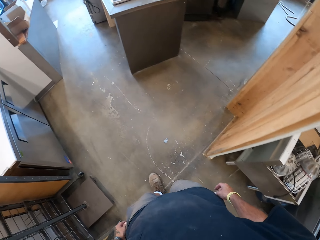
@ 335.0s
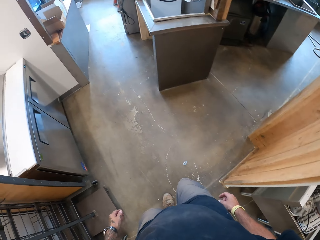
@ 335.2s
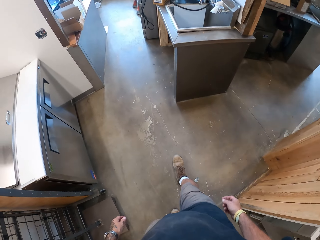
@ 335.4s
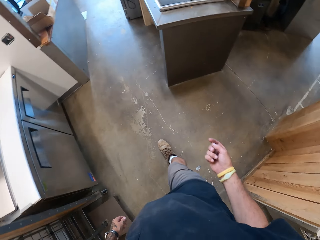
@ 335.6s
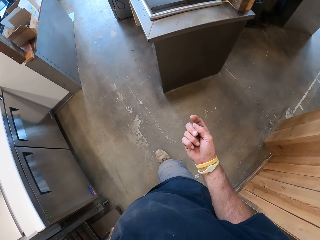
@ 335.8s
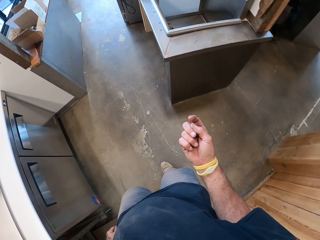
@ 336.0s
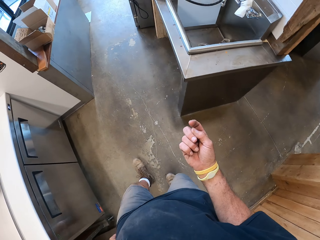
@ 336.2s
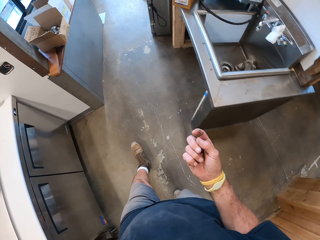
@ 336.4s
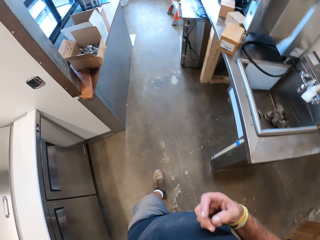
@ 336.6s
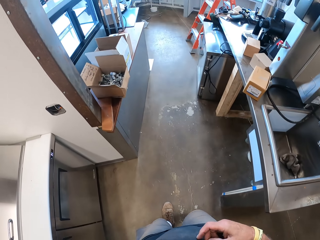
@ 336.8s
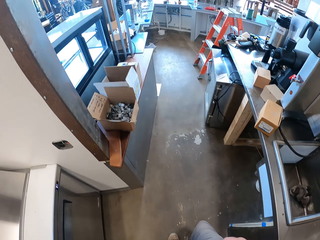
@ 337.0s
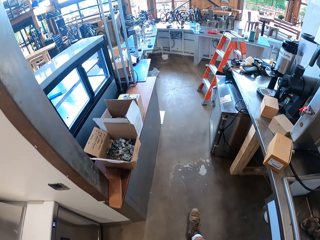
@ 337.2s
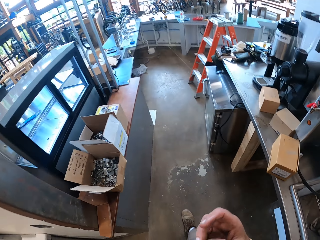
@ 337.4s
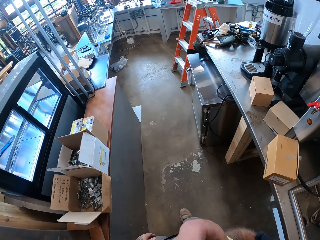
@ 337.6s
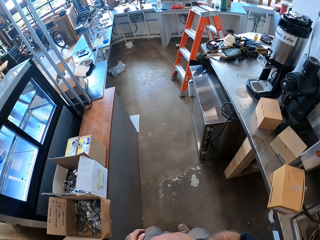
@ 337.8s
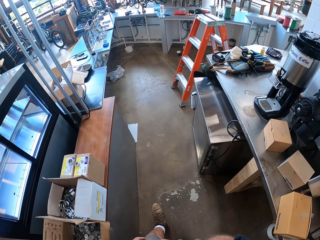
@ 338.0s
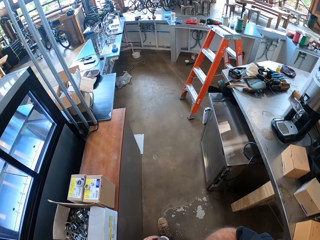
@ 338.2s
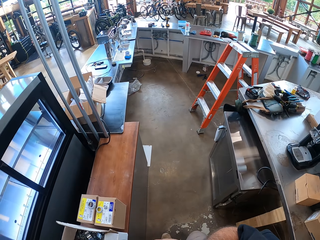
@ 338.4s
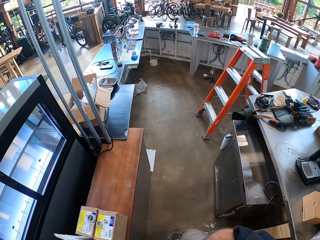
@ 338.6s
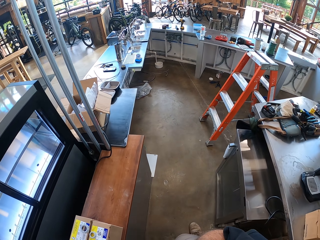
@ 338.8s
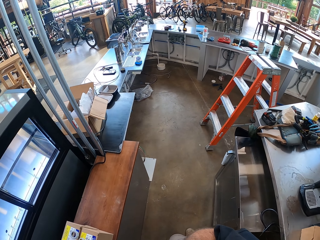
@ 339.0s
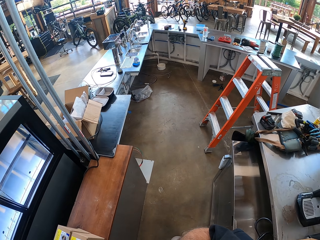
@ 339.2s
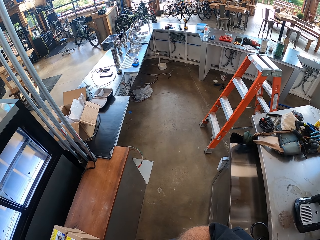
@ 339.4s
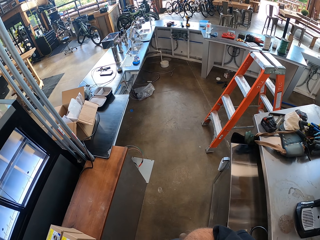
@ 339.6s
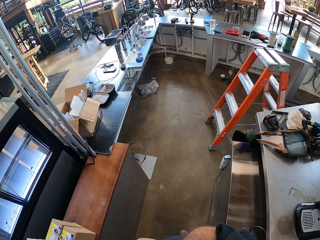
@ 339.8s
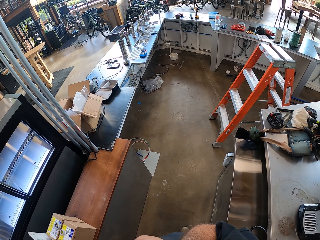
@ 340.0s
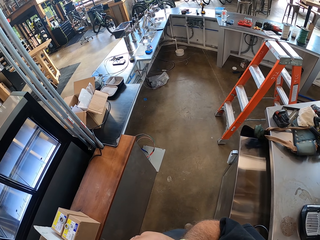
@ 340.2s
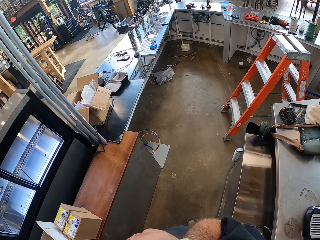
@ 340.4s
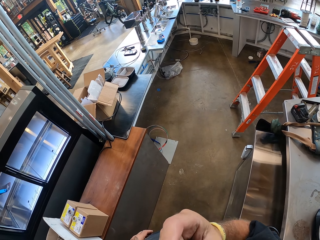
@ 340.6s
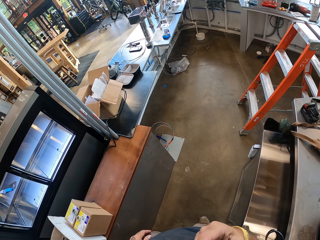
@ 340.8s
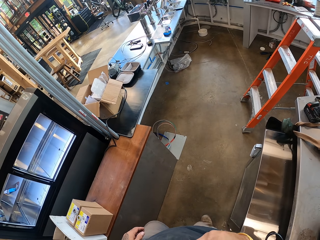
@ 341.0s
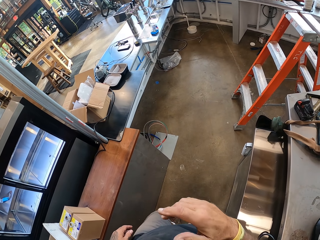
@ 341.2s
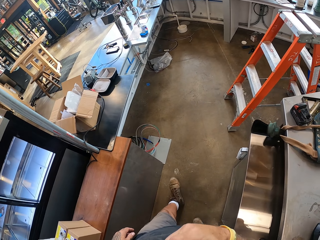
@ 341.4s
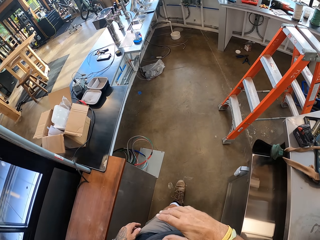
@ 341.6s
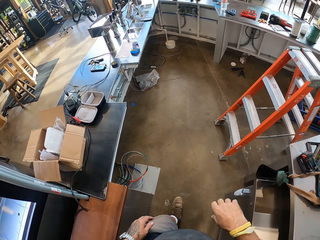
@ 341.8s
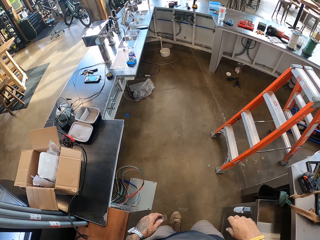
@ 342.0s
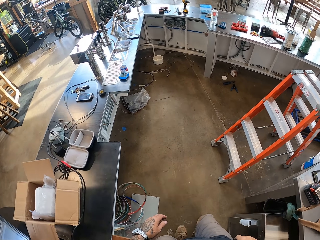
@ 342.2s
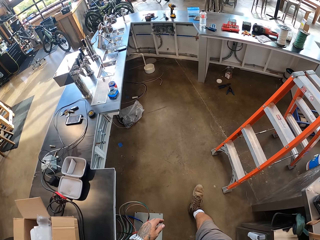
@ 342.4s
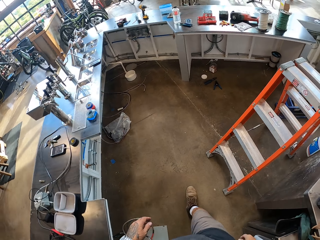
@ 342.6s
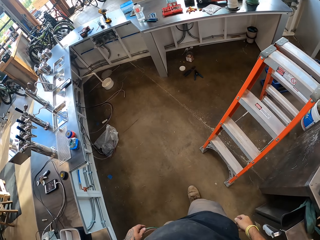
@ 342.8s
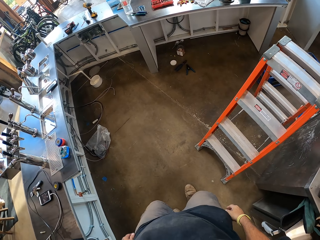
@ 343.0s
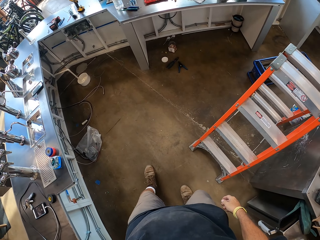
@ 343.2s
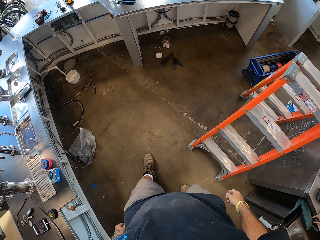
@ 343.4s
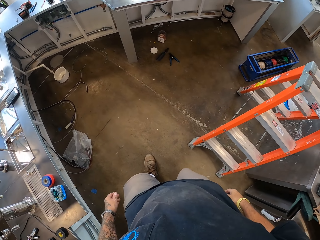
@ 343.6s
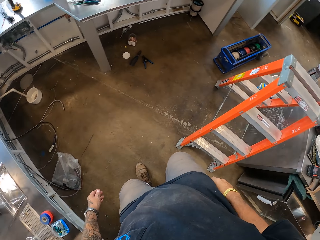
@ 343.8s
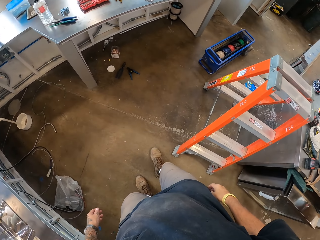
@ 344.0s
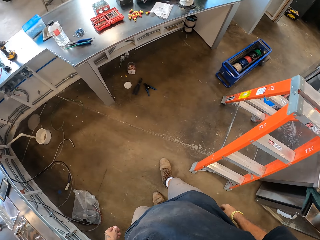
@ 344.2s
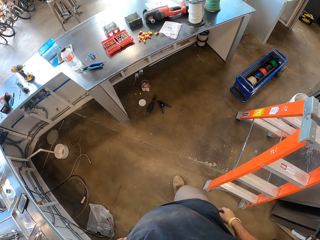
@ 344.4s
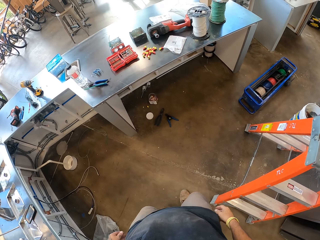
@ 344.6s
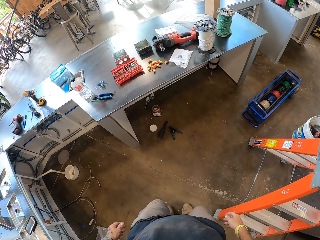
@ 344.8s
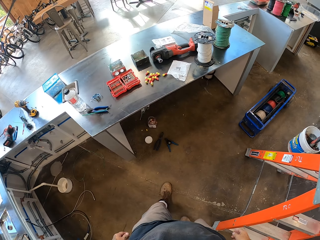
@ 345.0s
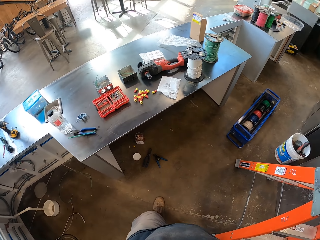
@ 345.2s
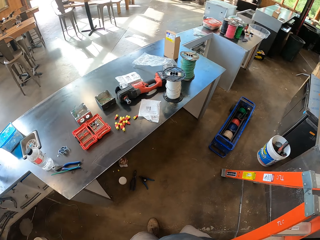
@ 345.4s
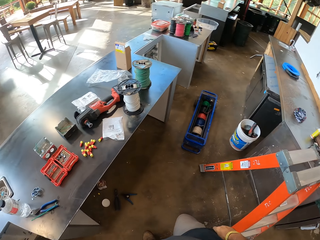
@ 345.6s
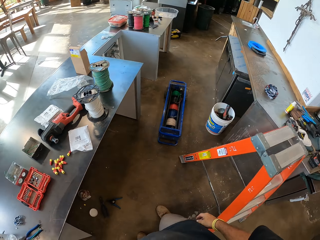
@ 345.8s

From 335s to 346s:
The camera wearer walks. He shows the right hand. He looks at his finger and puts it in the mouth. He touches the t-shirt. He walks. He stops. He walks.

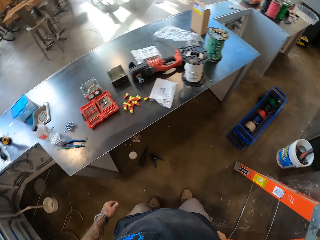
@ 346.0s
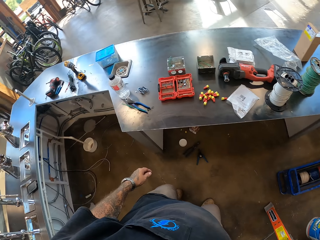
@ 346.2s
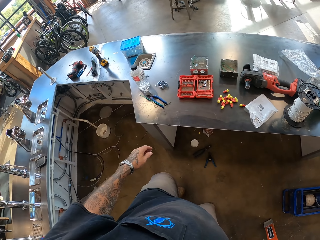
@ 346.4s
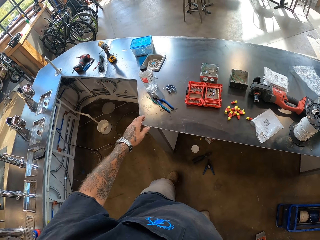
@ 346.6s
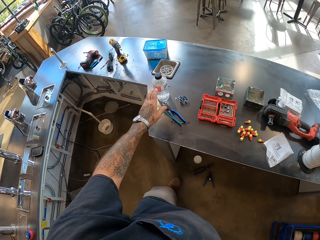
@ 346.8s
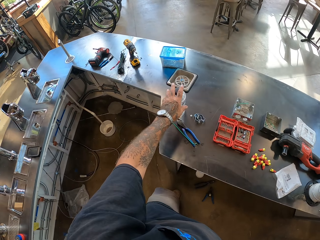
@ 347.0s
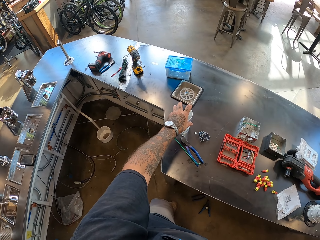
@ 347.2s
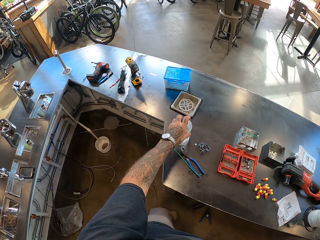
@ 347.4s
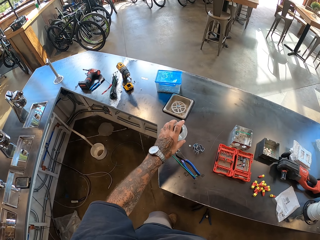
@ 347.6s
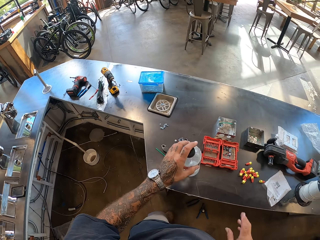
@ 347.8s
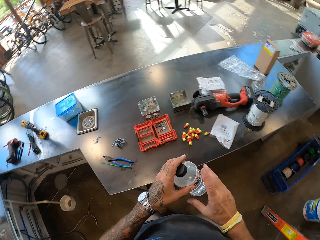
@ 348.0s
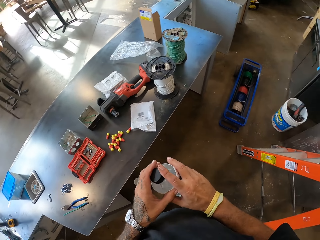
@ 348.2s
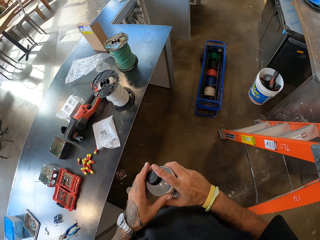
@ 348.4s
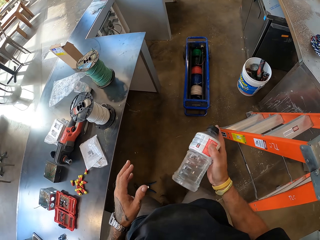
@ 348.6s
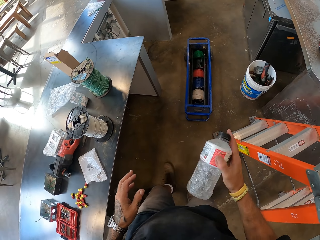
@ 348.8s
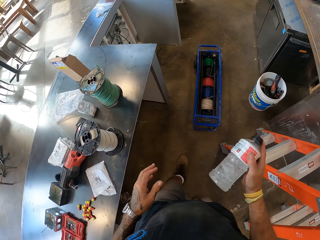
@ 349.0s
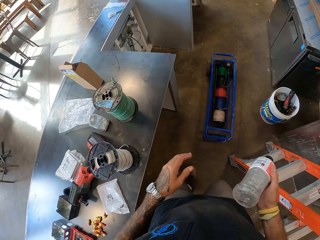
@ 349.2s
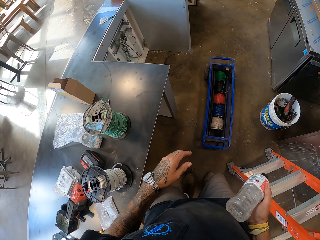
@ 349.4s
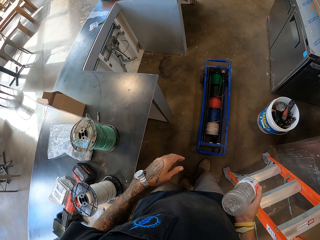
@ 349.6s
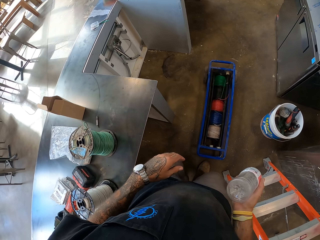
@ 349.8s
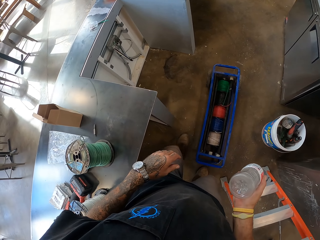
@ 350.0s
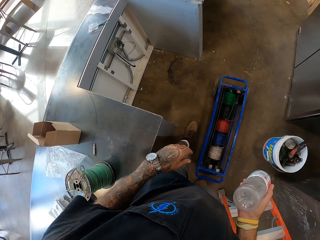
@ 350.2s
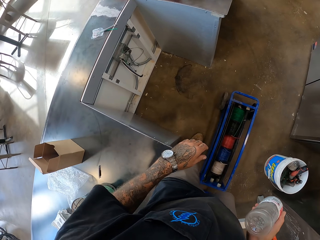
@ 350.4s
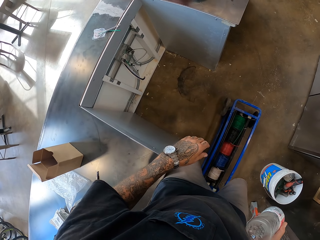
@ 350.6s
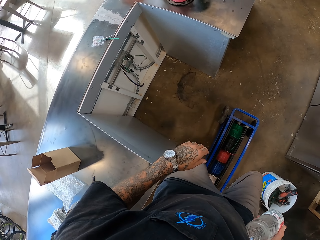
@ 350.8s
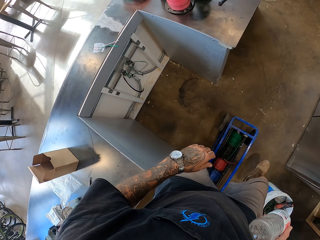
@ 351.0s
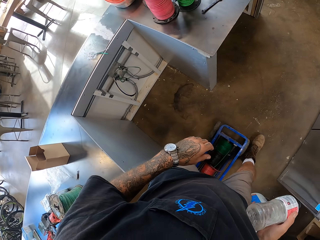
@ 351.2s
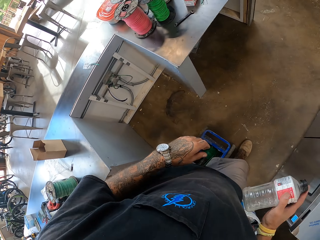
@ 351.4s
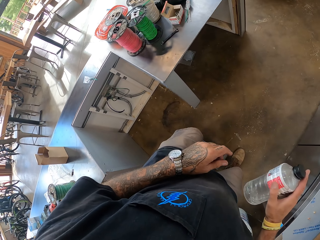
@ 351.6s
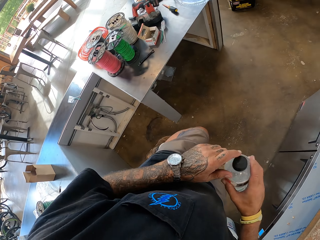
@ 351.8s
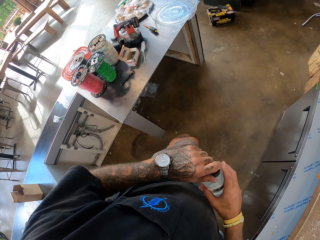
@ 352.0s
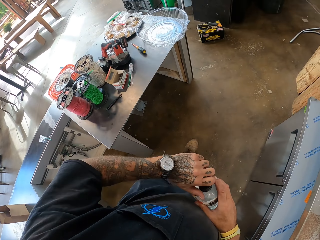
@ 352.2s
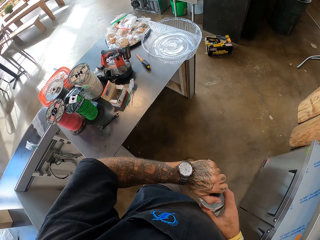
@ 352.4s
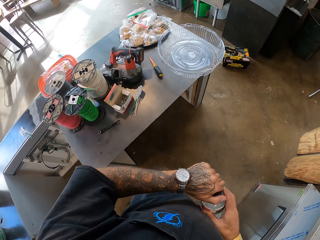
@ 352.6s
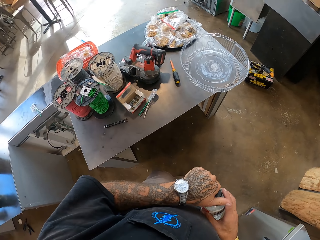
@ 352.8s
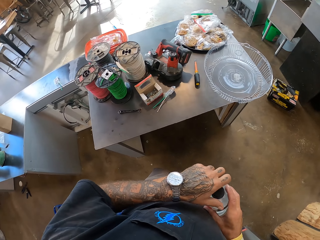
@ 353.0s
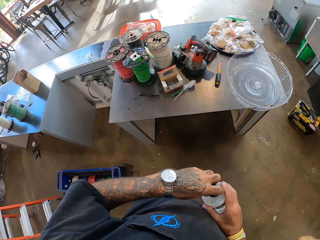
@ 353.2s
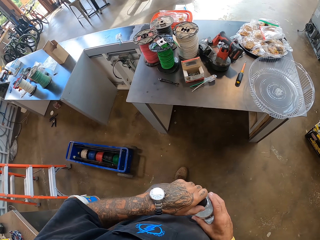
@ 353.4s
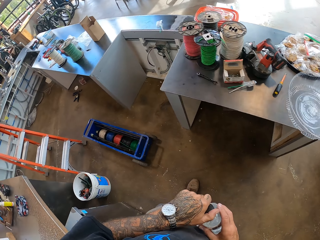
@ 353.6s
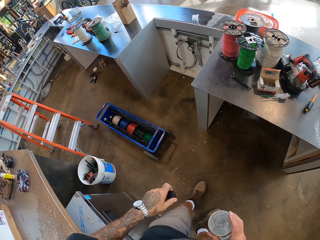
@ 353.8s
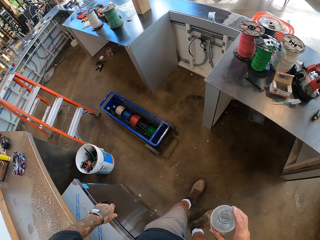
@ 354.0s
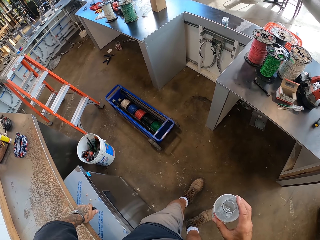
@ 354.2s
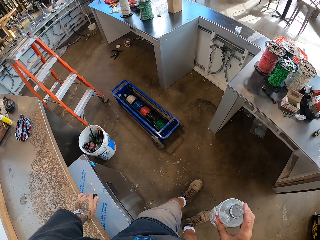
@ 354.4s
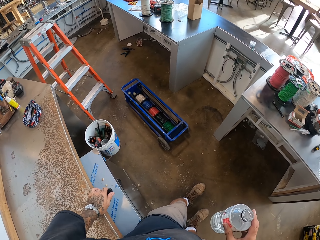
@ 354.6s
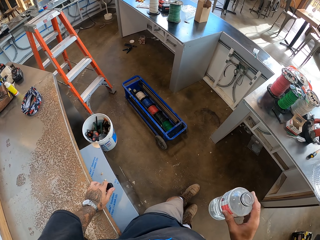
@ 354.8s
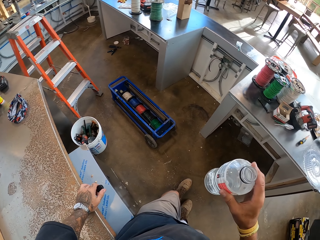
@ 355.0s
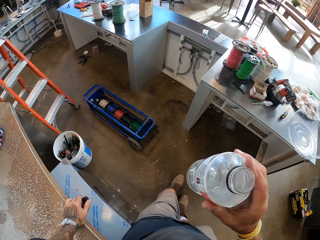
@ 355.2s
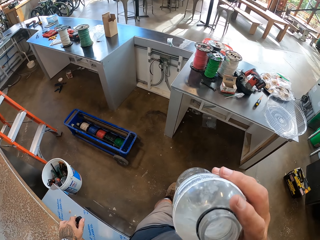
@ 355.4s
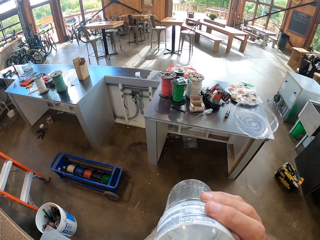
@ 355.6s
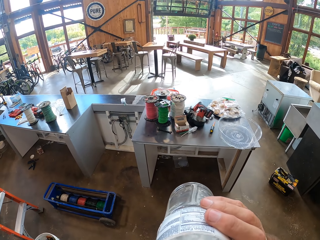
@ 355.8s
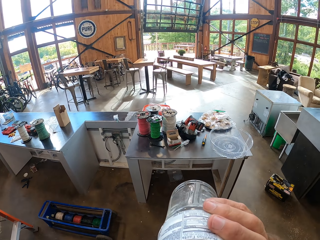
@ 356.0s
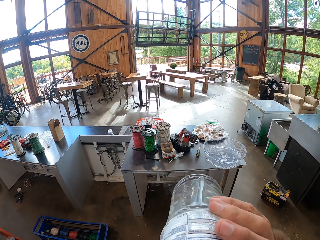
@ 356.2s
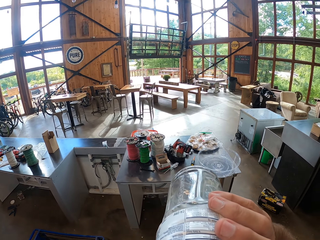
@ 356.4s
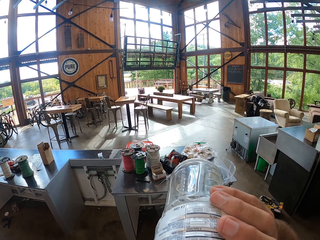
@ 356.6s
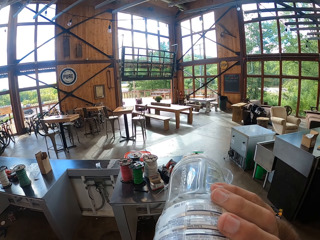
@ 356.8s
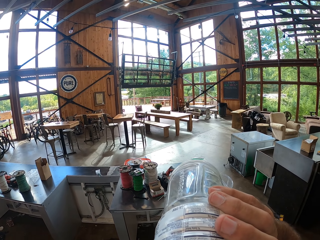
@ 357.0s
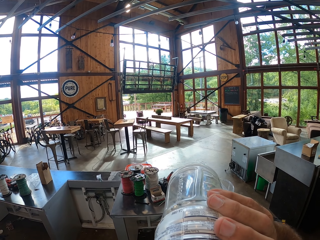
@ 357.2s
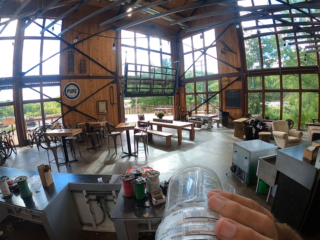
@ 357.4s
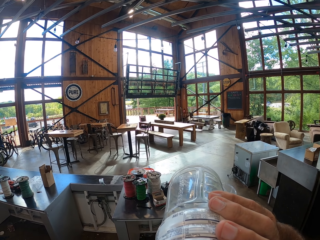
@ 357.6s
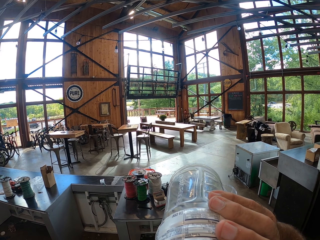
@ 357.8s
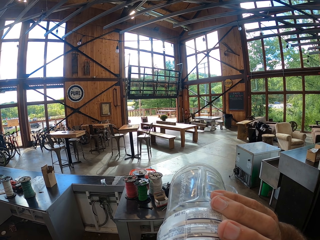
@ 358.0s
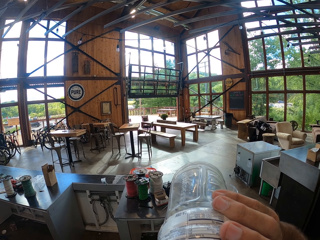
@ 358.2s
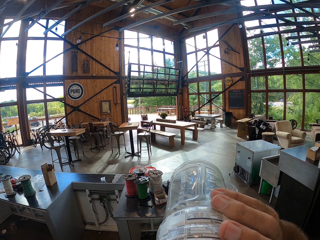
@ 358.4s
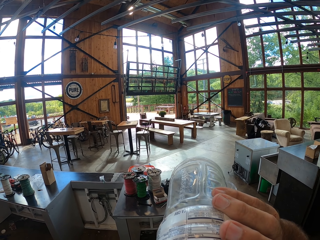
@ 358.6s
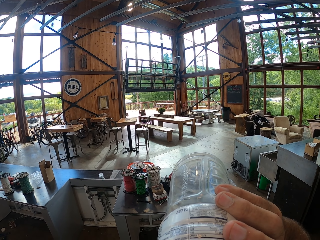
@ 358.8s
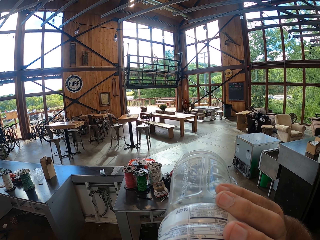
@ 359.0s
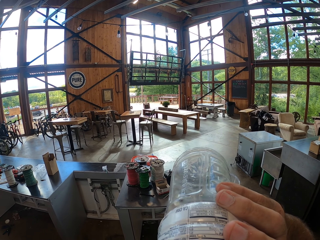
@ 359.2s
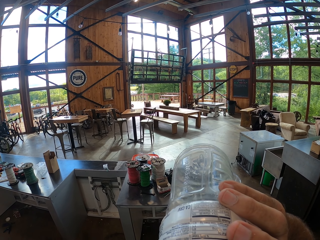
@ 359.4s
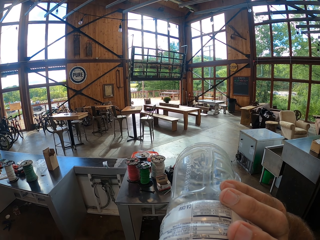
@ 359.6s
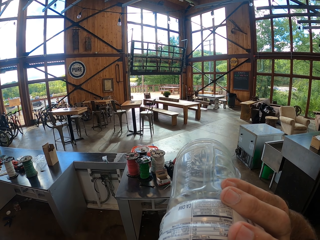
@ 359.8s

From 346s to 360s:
The camera wearer picks up the bottle of water. They shake the bottle. They walk. They open the bottle of water. They hold the counter top. They drink water.
